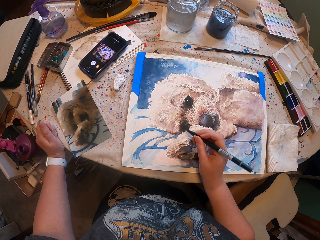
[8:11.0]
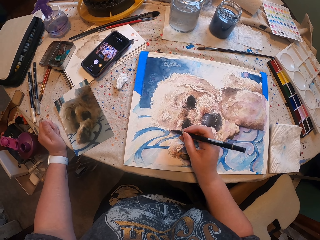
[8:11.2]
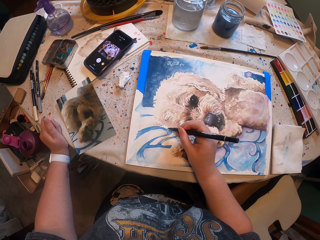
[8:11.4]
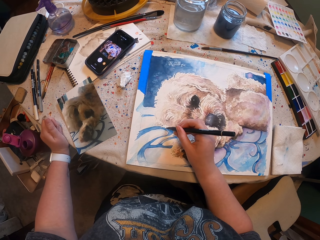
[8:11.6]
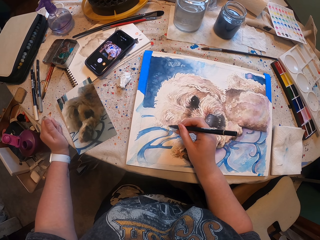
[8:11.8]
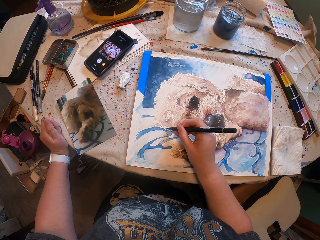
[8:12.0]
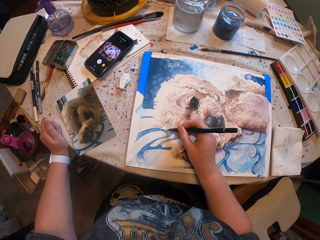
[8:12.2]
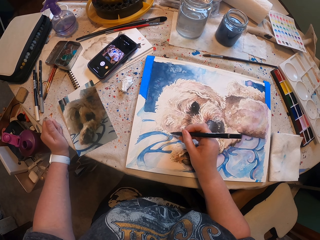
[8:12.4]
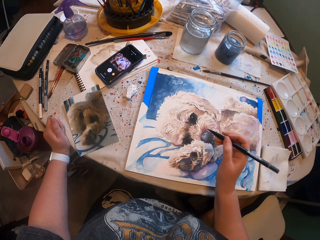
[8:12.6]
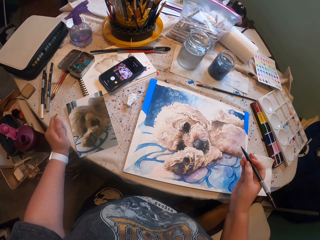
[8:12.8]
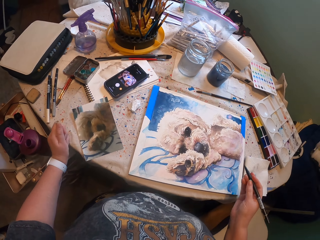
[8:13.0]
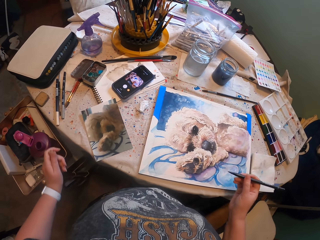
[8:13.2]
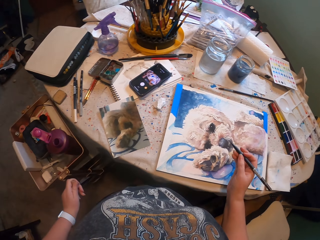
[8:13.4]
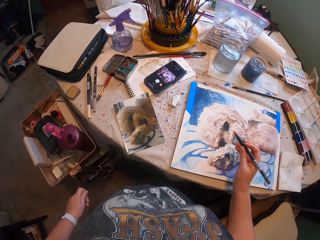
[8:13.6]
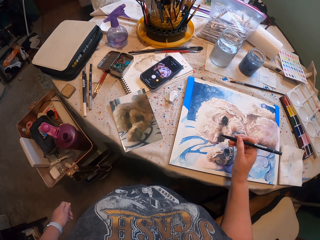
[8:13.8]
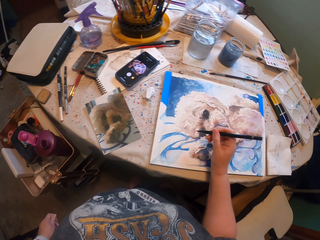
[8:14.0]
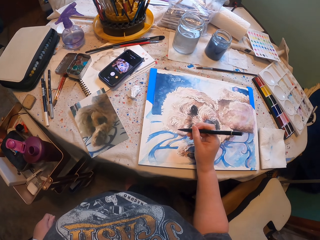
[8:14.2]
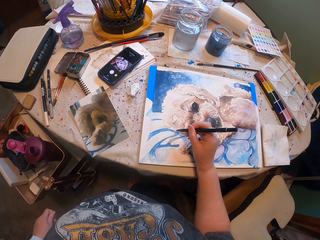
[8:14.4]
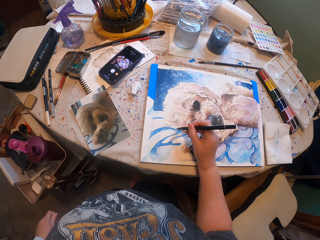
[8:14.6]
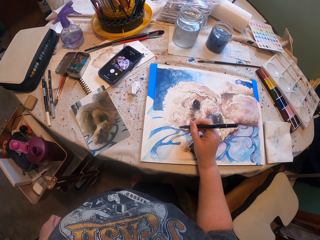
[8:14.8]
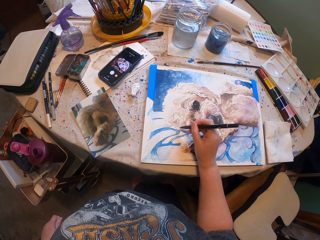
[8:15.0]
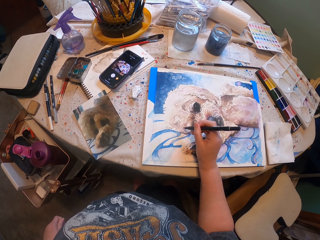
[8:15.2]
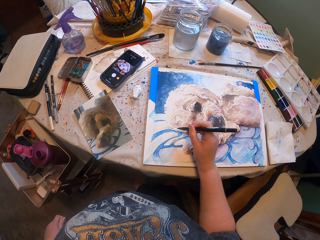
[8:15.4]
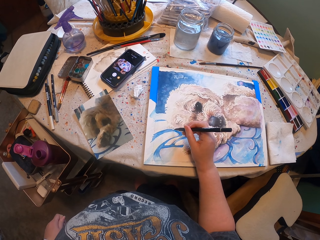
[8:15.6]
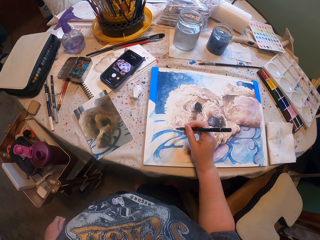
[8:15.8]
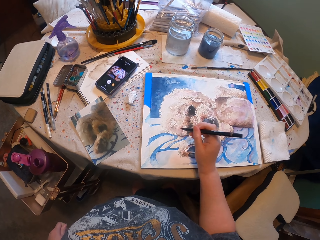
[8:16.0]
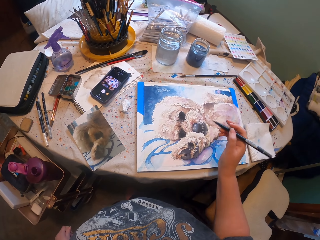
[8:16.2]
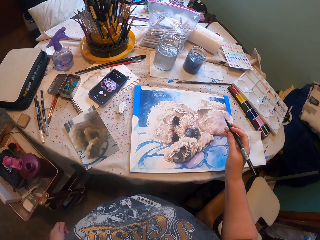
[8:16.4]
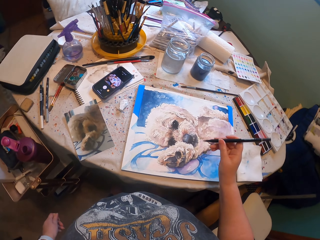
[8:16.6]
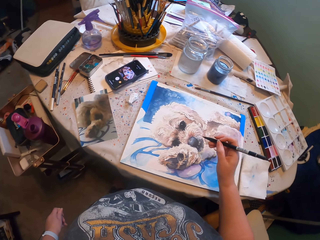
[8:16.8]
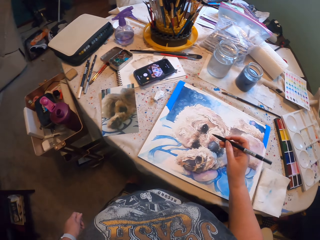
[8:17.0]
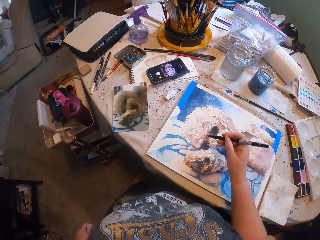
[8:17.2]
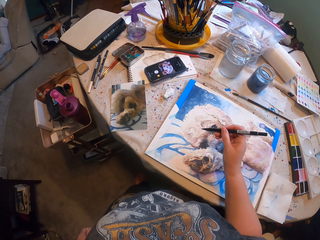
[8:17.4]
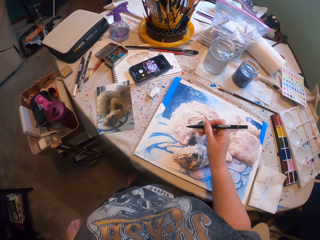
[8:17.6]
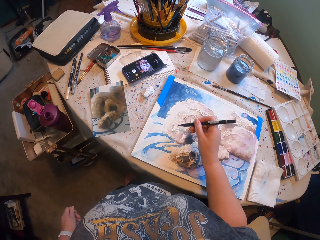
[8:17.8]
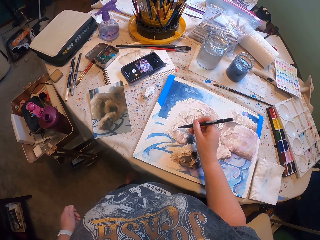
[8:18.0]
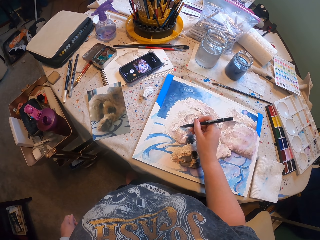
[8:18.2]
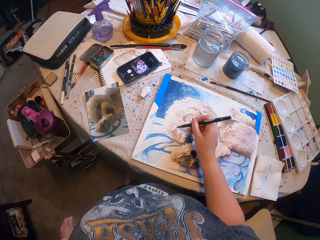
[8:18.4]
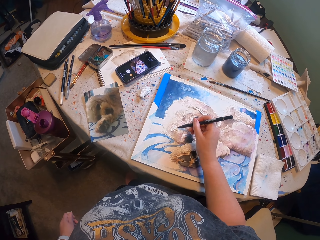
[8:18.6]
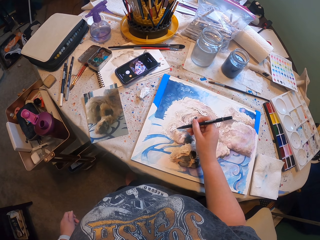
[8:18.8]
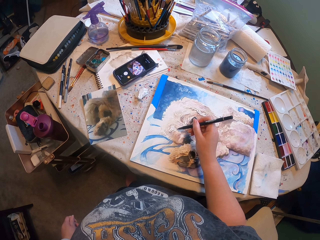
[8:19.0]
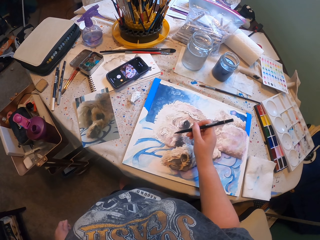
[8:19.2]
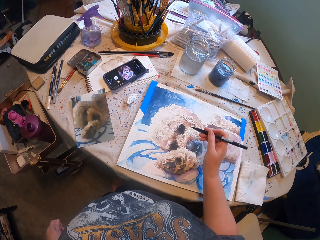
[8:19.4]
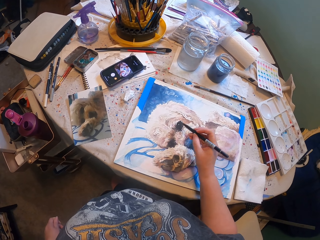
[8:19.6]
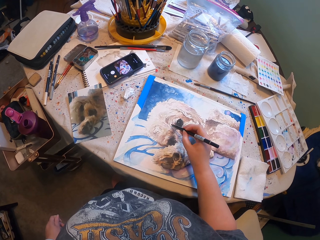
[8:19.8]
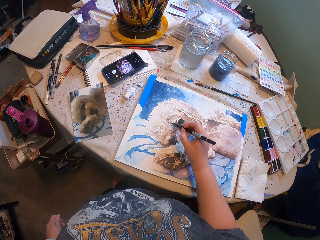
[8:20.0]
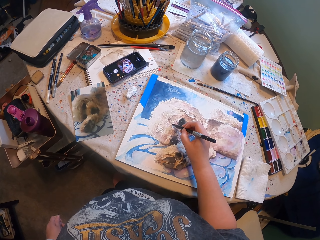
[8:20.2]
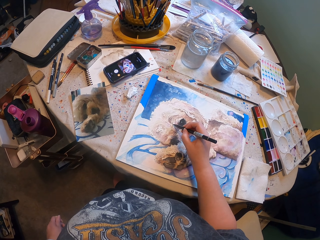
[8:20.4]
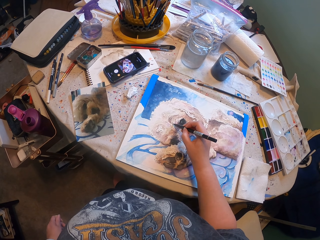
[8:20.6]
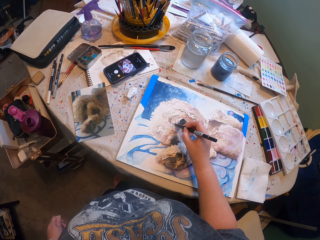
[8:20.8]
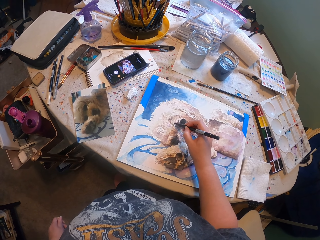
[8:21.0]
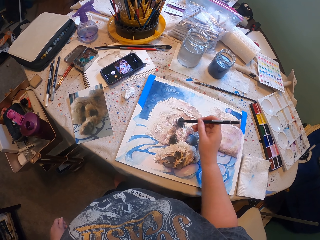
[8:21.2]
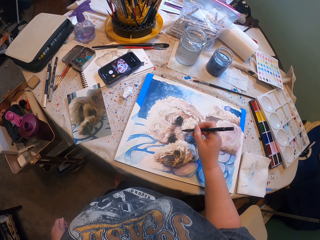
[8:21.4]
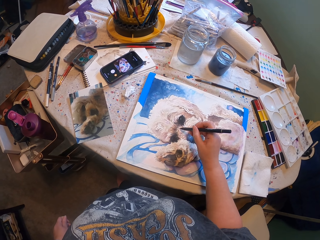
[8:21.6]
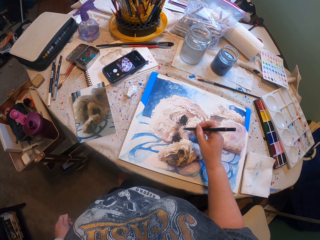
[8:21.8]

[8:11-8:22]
The camera wearer paints the drawing. They paint the drawing repeatedly.

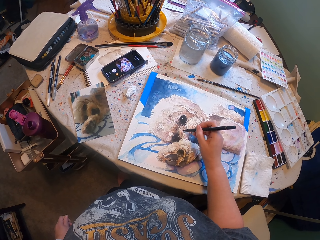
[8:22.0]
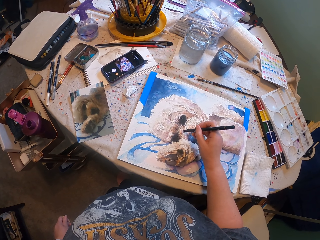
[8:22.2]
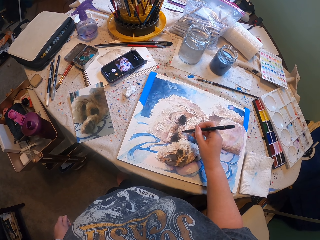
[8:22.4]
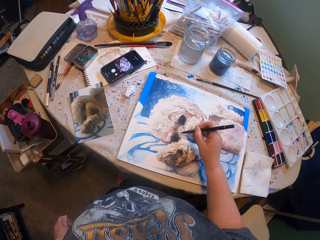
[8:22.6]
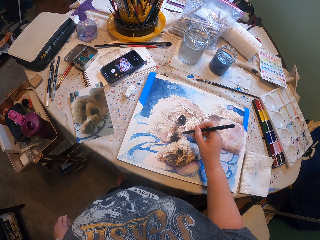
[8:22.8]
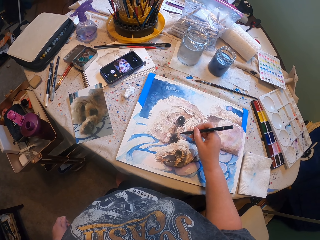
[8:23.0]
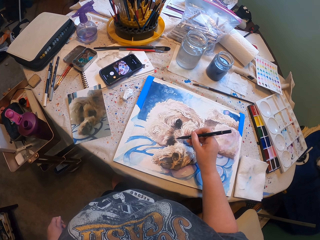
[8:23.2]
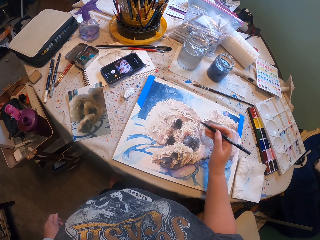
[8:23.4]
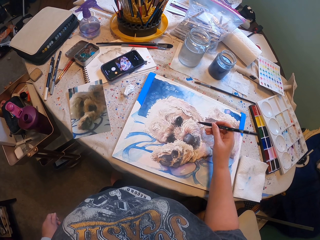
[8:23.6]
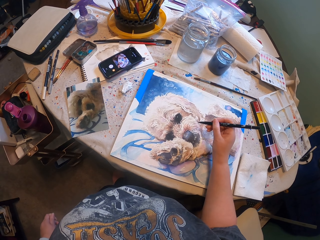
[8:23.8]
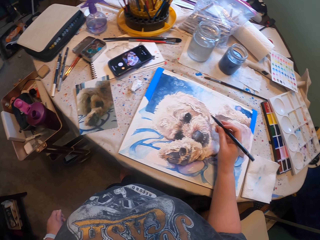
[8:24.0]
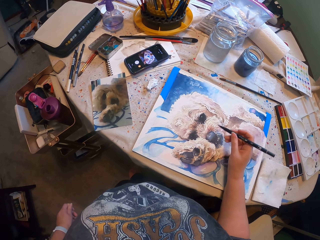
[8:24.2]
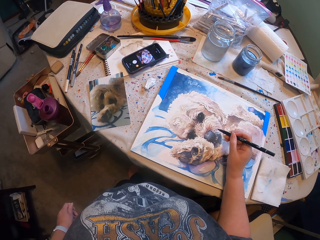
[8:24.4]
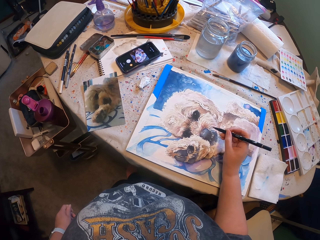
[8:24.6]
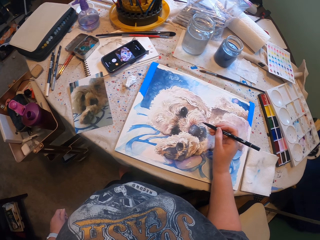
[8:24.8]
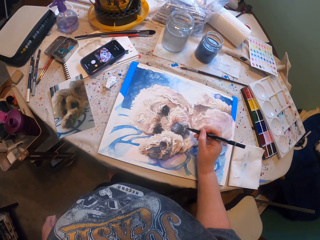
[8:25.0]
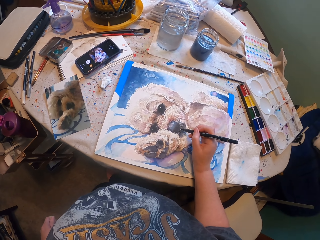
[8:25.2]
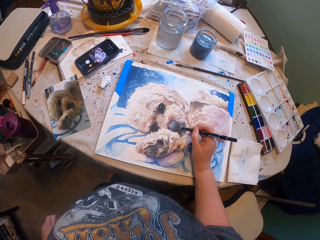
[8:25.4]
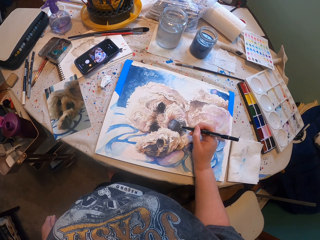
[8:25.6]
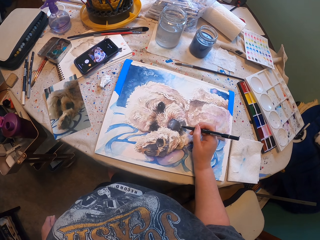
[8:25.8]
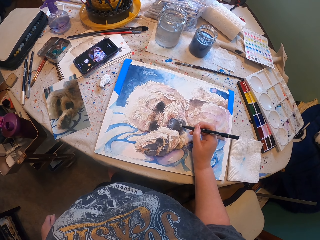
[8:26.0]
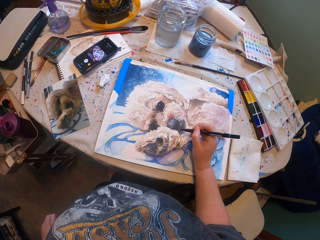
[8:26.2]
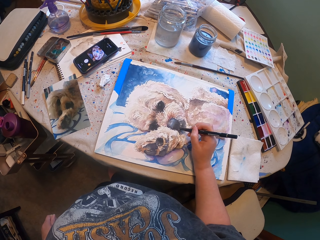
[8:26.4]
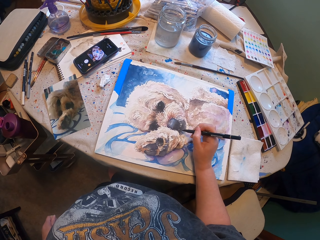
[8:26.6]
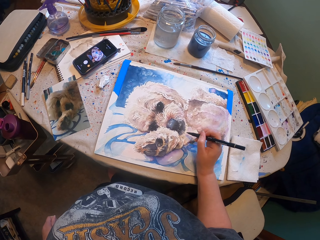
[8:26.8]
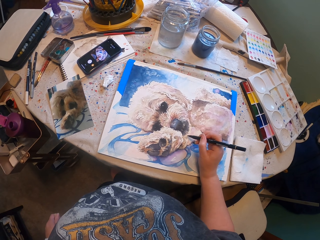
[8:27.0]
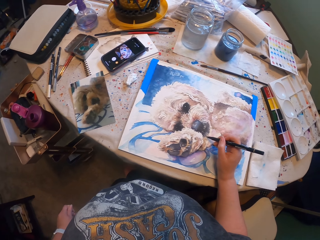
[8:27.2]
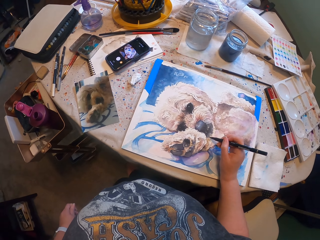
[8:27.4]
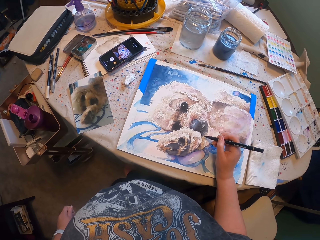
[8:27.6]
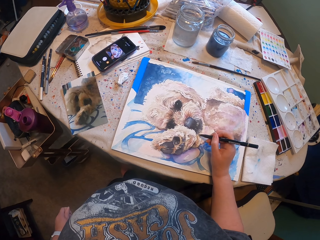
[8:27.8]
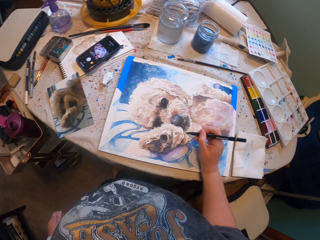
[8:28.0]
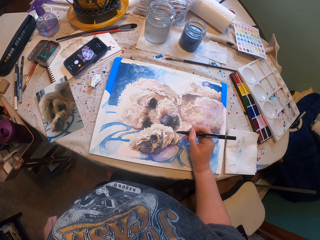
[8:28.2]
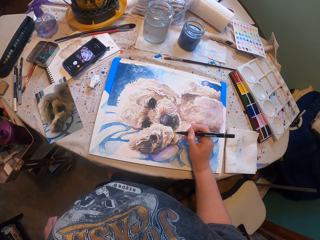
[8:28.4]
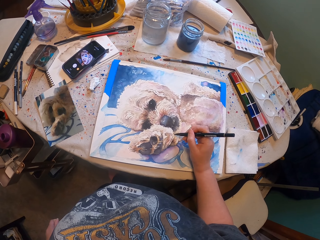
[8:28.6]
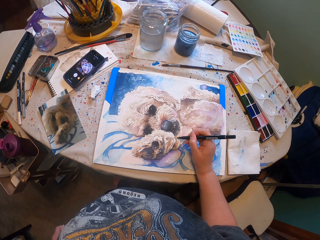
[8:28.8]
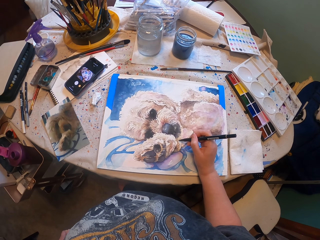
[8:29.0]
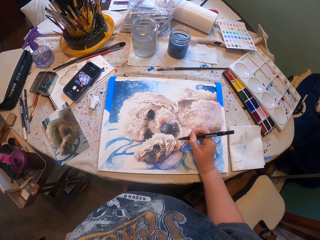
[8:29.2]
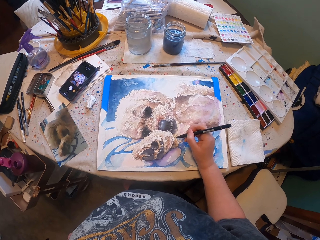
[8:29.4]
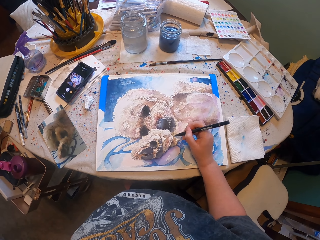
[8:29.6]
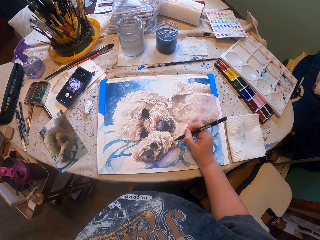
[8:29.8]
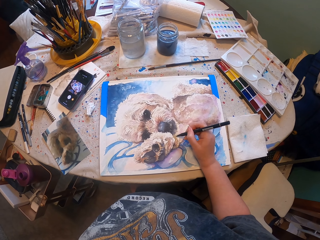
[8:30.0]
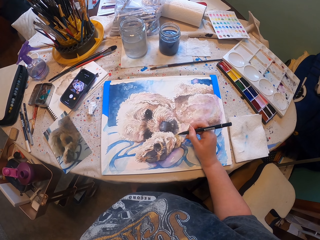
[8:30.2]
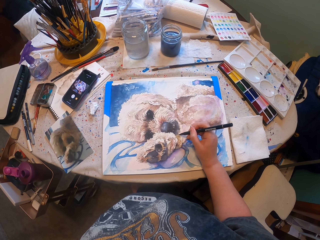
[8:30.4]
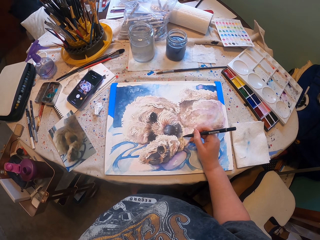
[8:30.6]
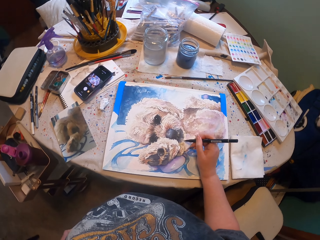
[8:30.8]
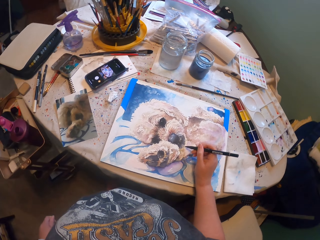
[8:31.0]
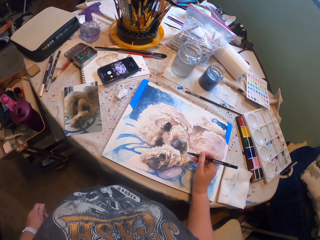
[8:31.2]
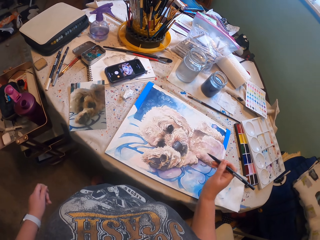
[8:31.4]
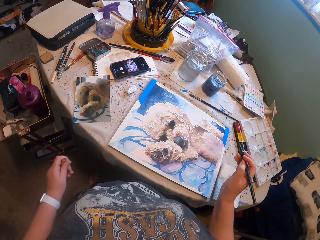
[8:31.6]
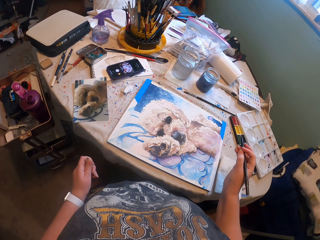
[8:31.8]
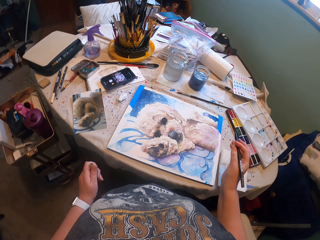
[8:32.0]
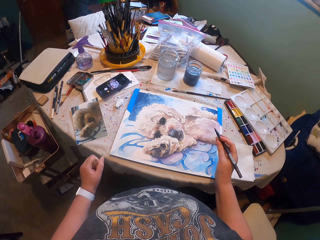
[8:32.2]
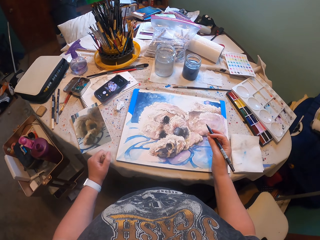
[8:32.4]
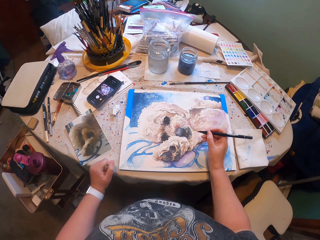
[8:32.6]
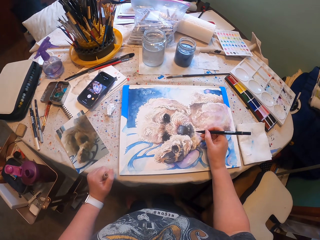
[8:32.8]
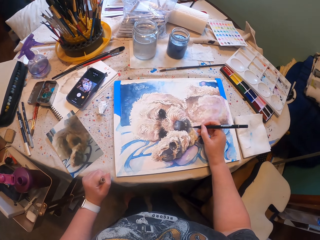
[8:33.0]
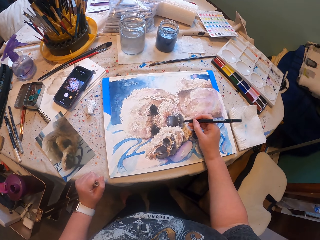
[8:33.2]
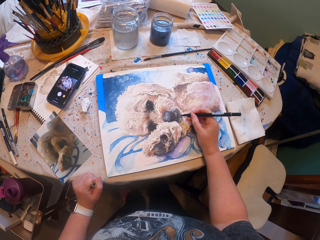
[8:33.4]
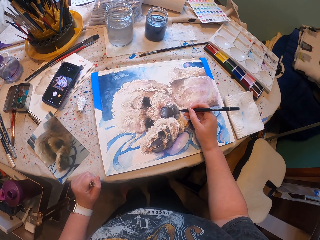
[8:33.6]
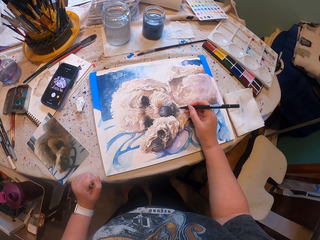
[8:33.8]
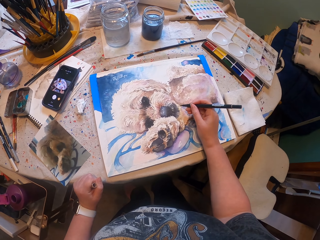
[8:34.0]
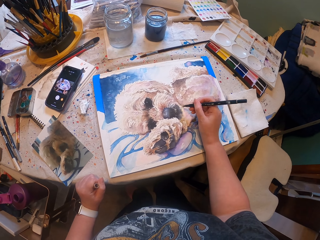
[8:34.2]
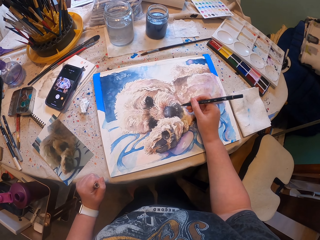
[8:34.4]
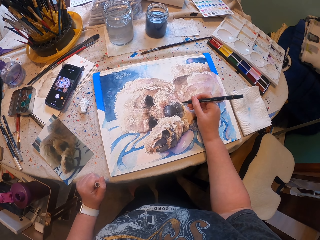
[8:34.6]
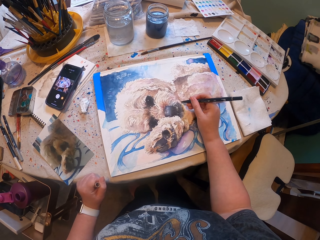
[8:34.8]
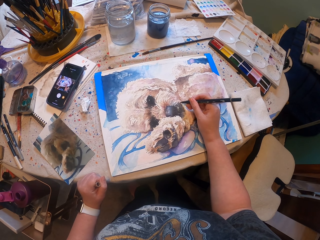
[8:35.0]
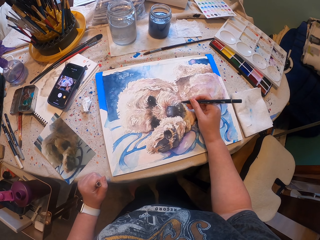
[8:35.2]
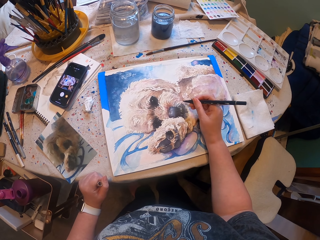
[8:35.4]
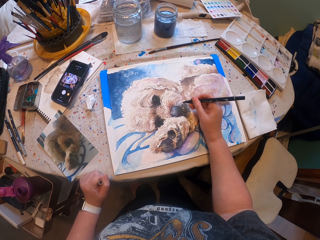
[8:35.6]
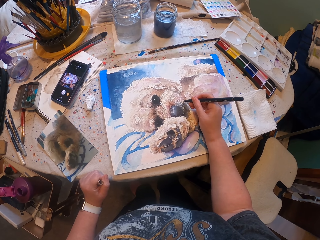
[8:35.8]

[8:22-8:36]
The camera wearer paints the drawing. They paint the drawing repeatedly.
